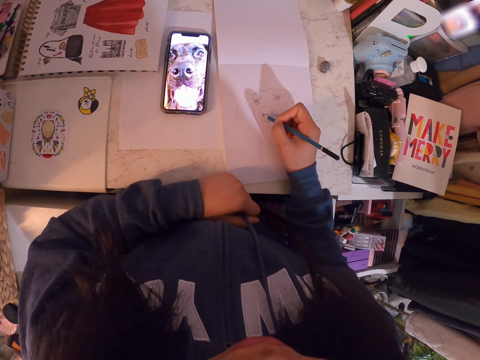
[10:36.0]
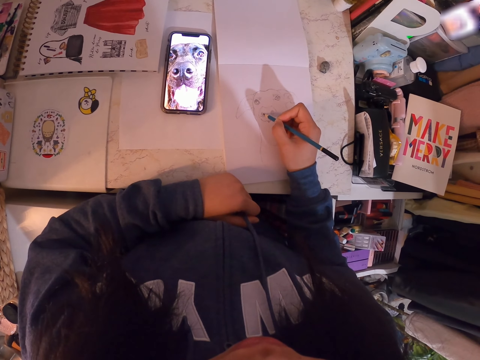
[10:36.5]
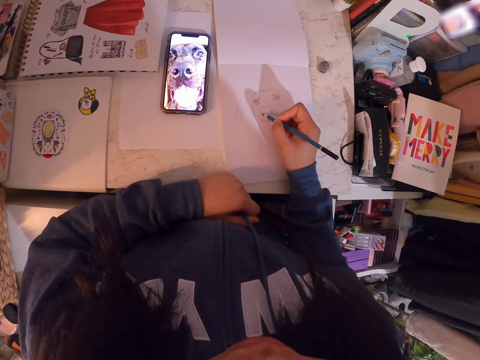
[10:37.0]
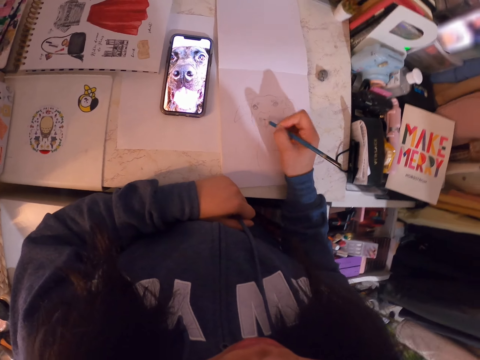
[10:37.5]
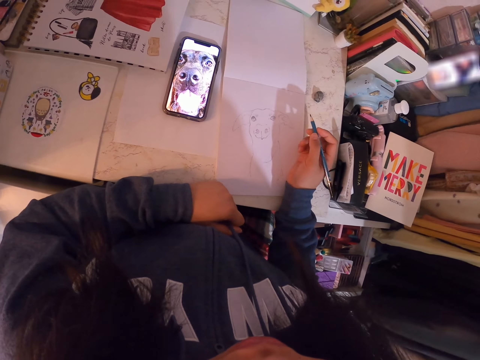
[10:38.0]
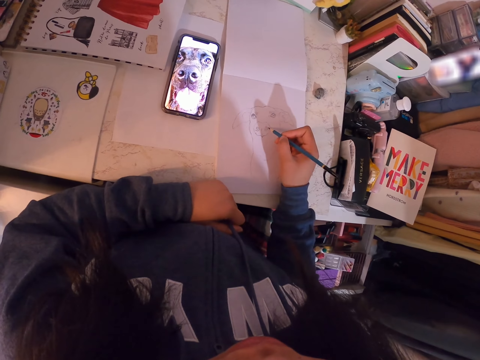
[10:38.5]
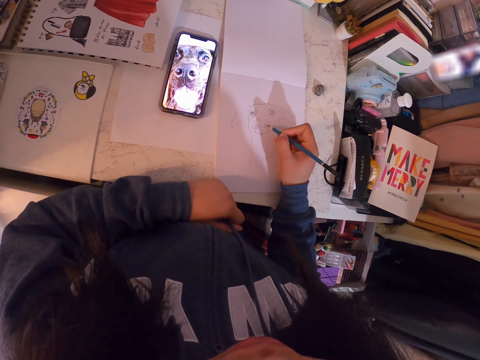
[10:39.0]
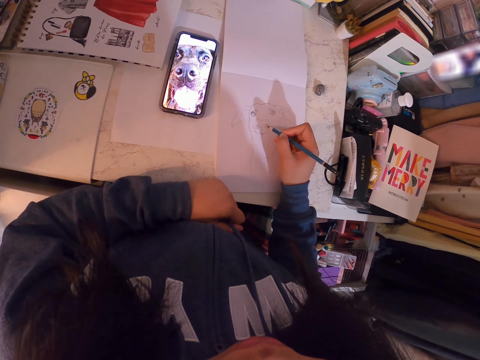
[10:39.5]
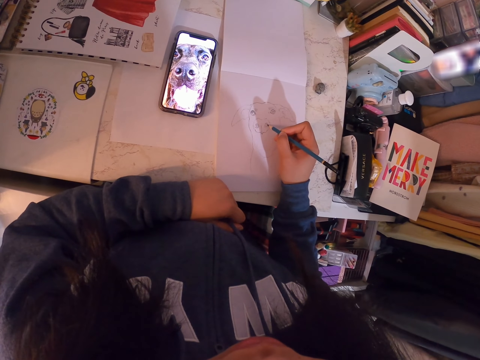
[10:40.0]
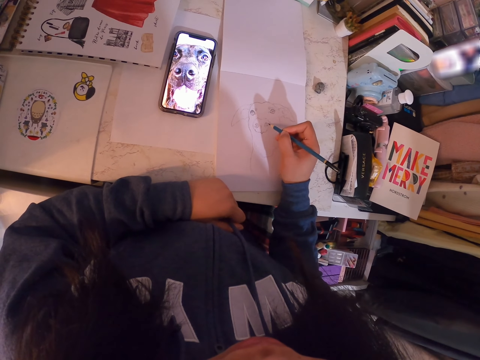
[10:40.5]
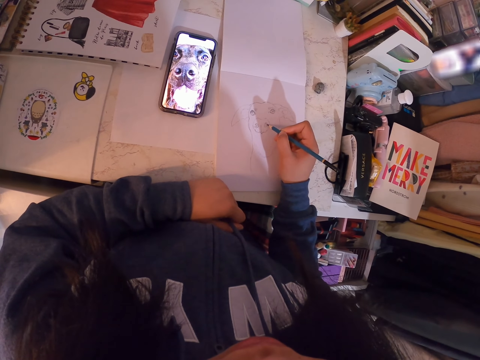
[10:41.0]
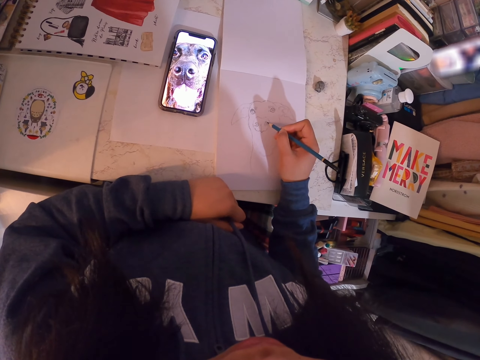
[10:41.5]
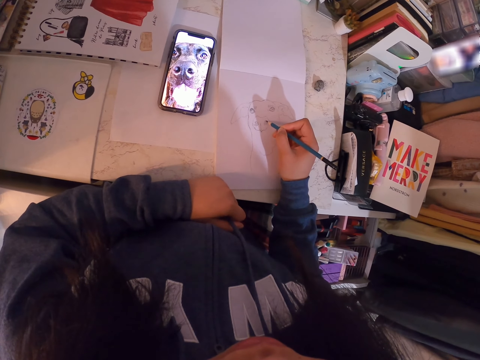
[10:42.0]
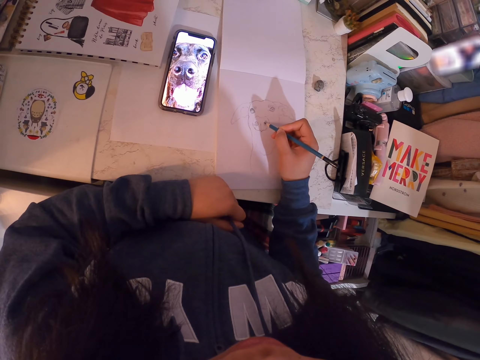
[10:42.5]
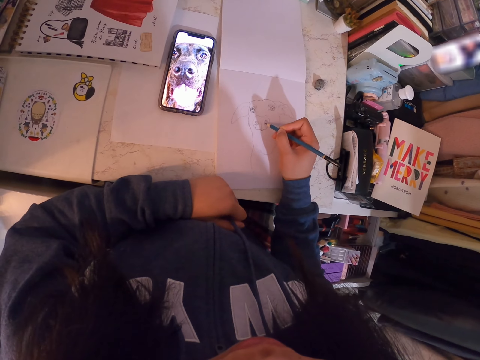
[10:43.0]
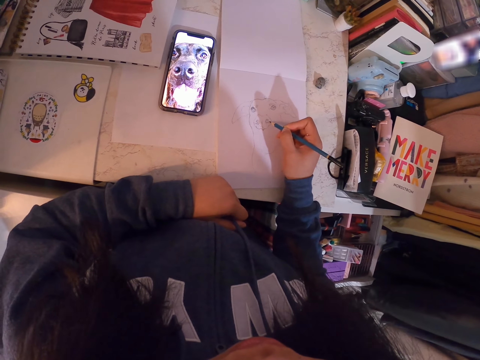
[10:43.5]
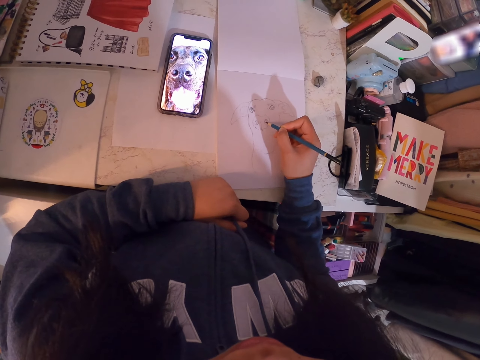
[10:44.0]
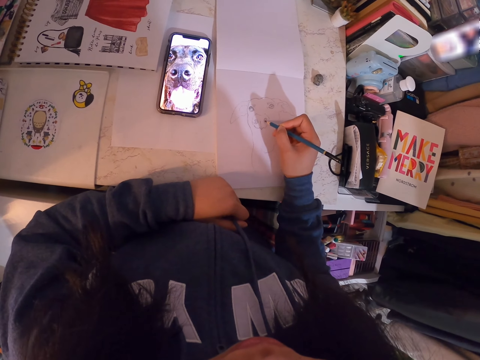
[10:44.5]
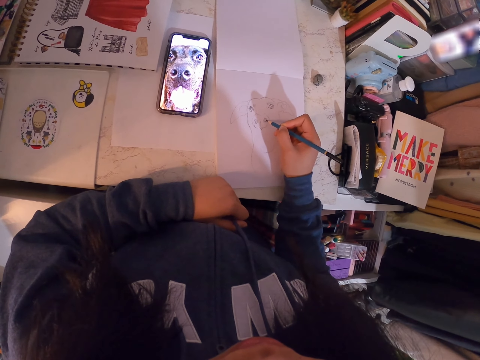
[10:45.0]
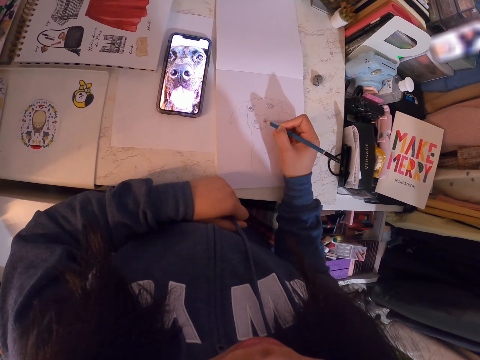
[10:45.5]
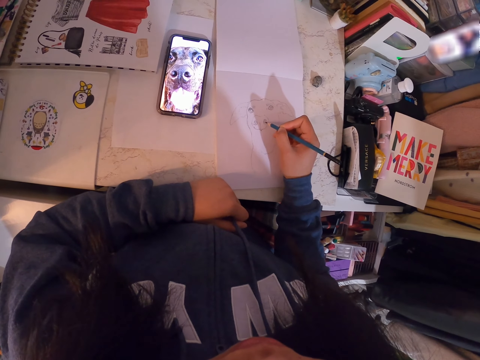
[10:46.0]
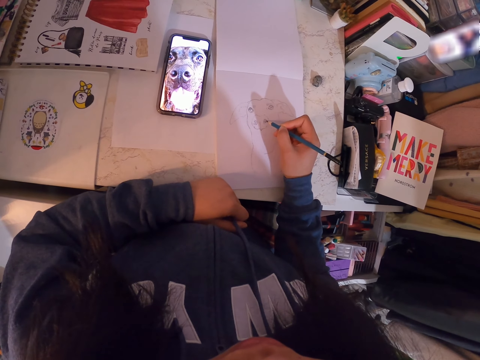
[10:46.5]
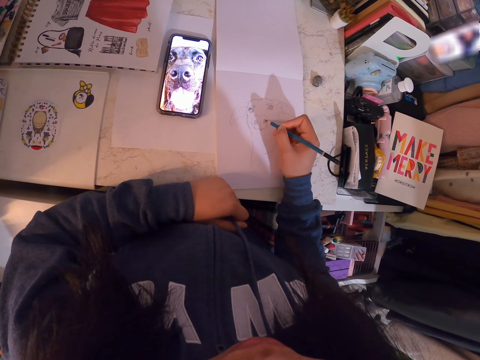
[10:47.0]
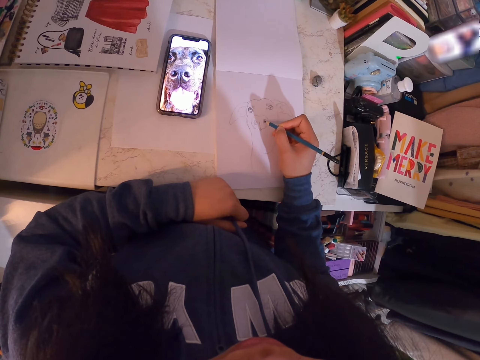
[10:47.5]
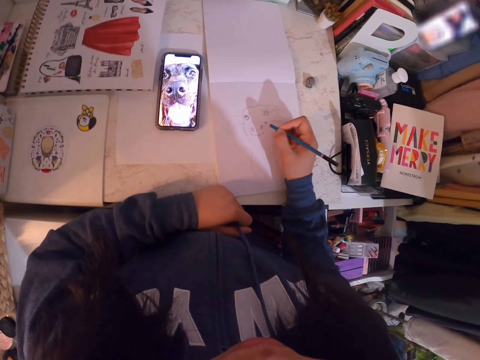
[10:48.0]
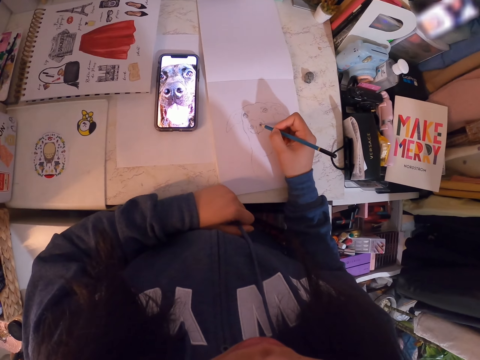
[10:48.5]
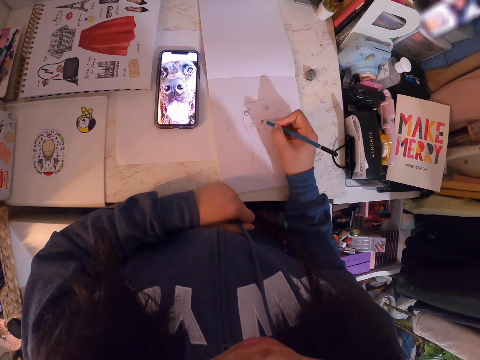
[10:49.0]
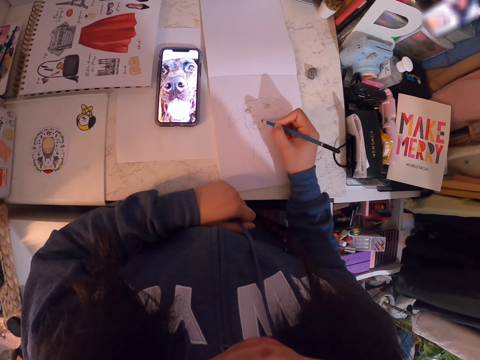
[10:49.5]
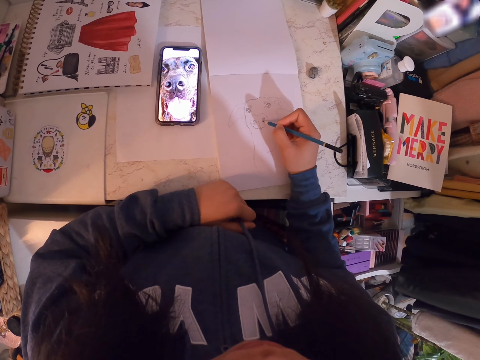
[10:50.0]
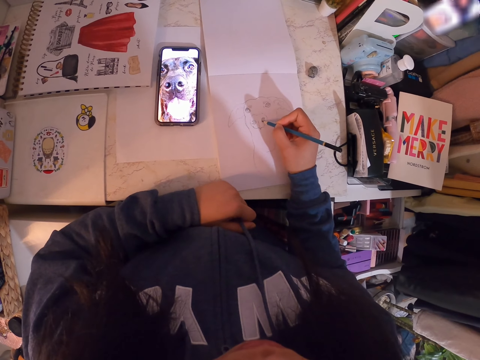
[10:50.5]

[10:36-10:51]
The camera wearer moves her hand. She holds the pencil. She draws in the art book with the art pencil.

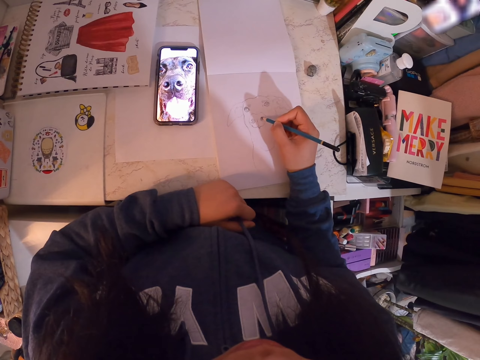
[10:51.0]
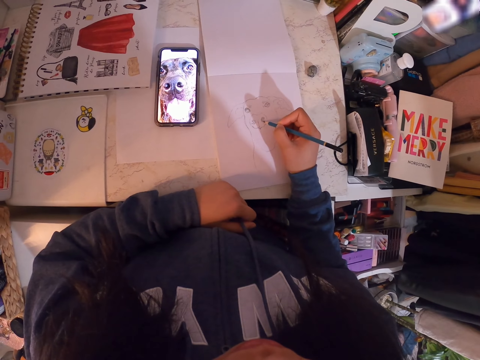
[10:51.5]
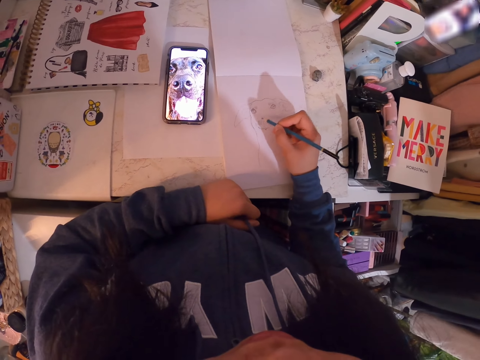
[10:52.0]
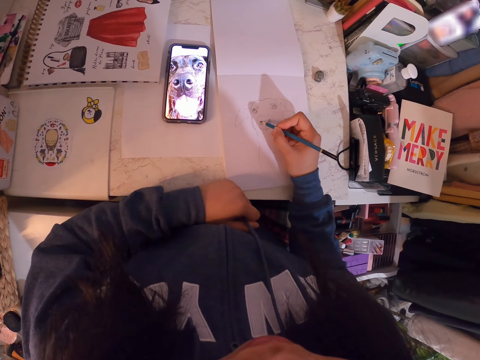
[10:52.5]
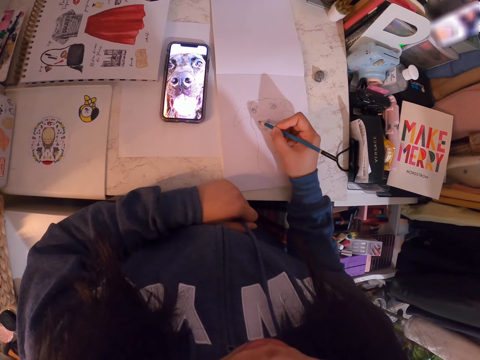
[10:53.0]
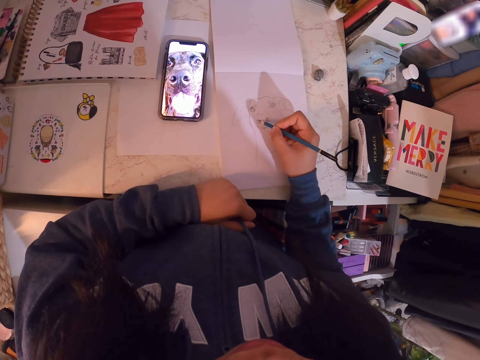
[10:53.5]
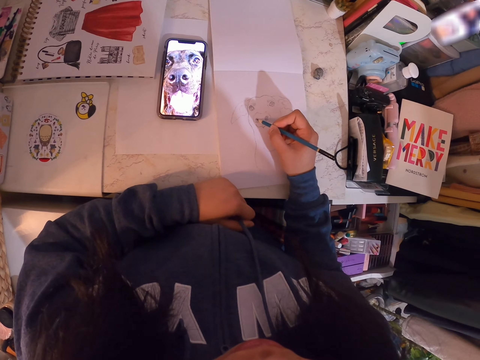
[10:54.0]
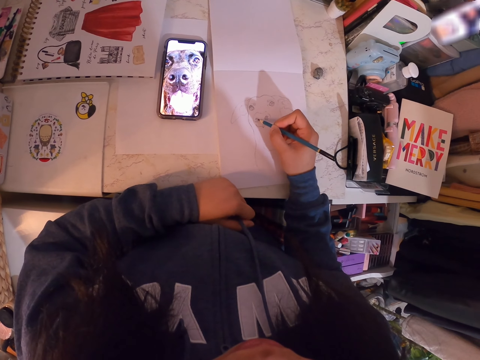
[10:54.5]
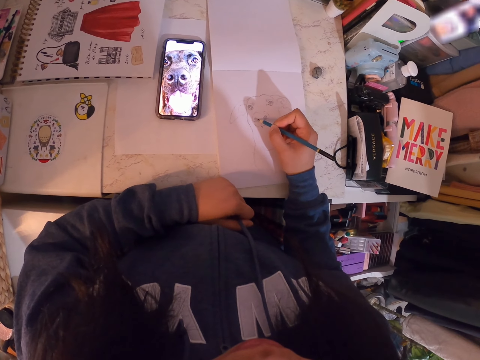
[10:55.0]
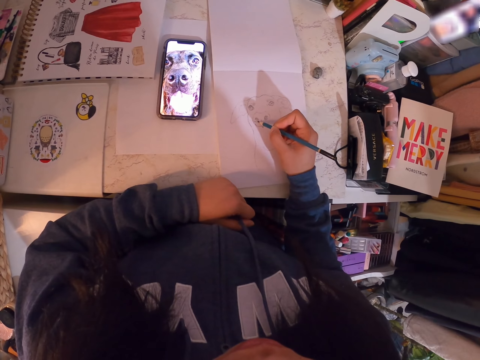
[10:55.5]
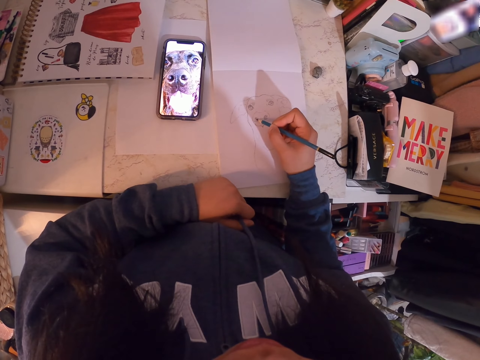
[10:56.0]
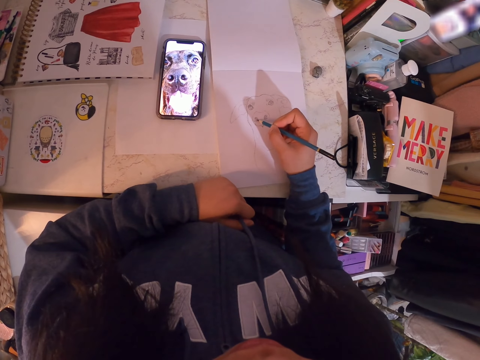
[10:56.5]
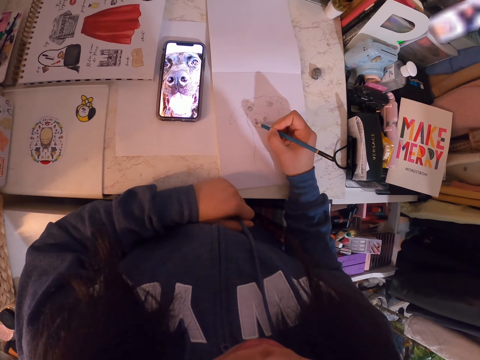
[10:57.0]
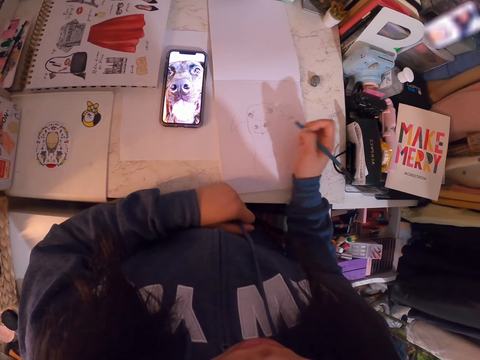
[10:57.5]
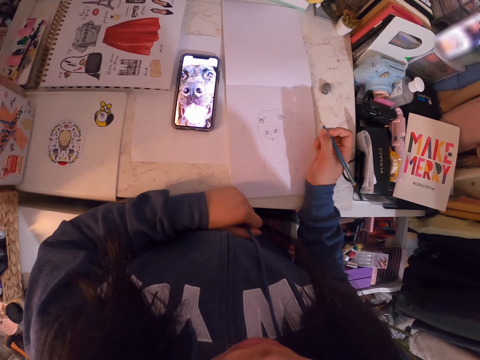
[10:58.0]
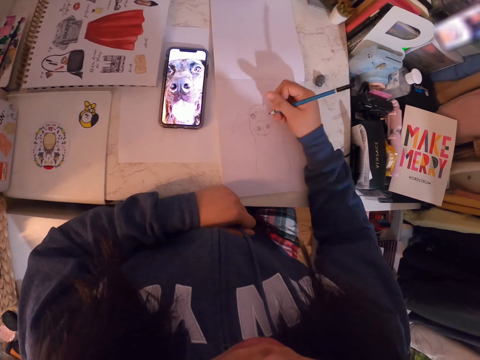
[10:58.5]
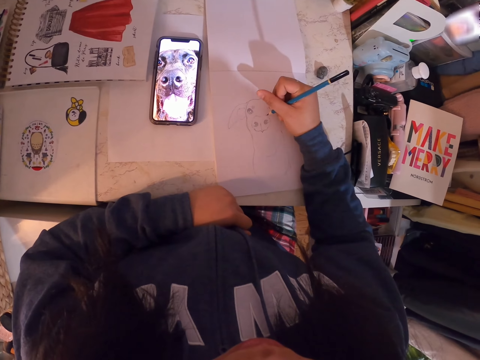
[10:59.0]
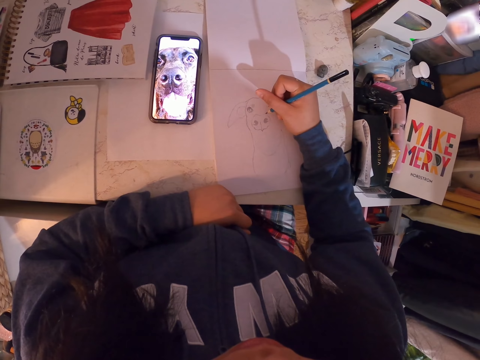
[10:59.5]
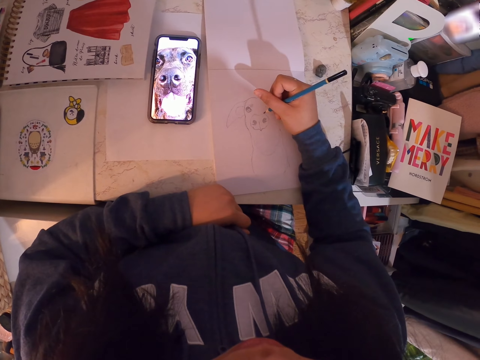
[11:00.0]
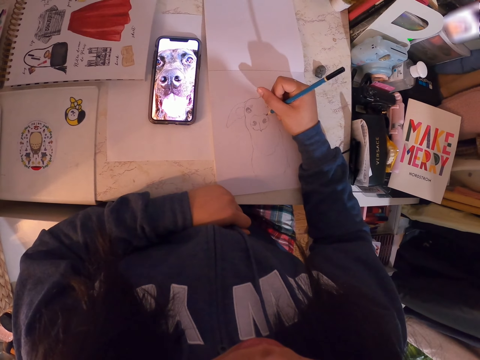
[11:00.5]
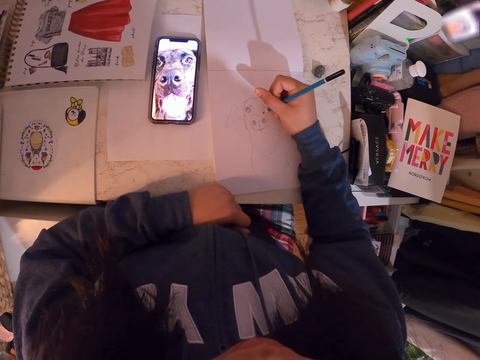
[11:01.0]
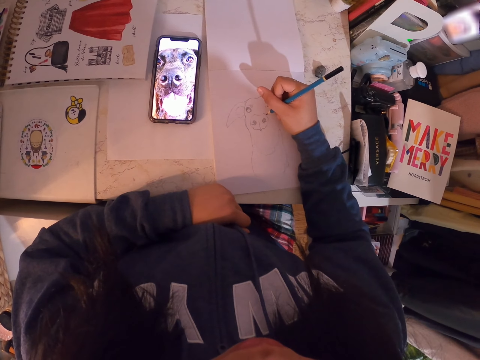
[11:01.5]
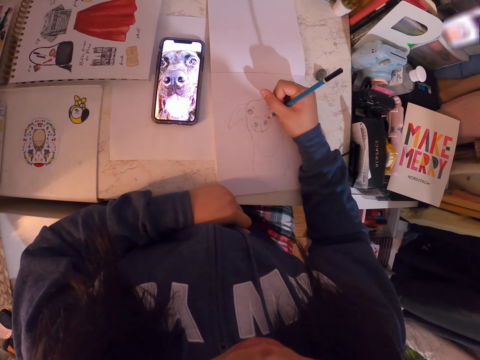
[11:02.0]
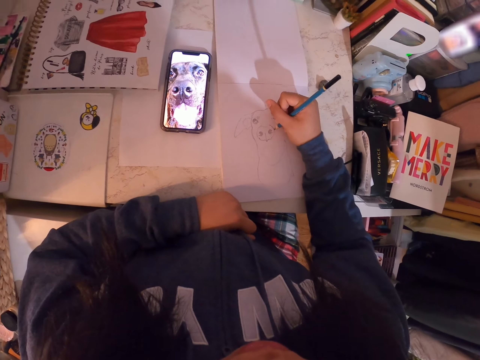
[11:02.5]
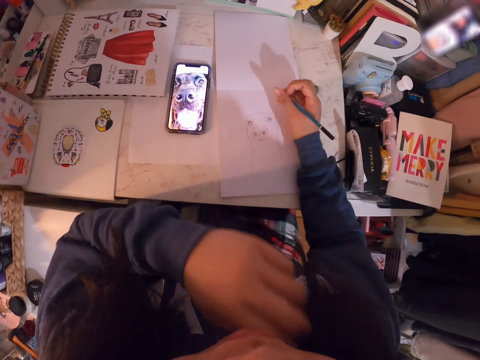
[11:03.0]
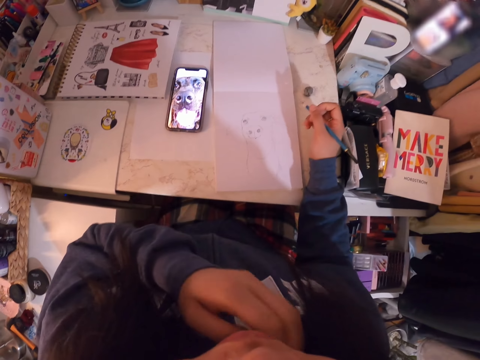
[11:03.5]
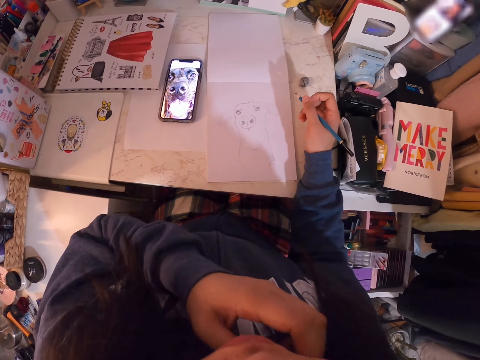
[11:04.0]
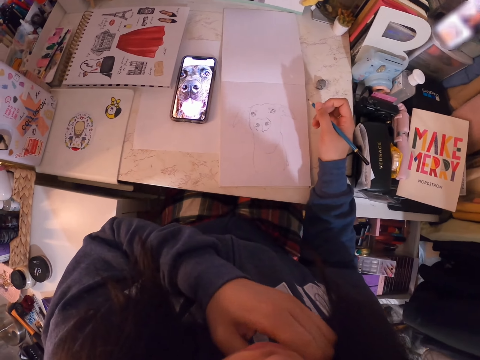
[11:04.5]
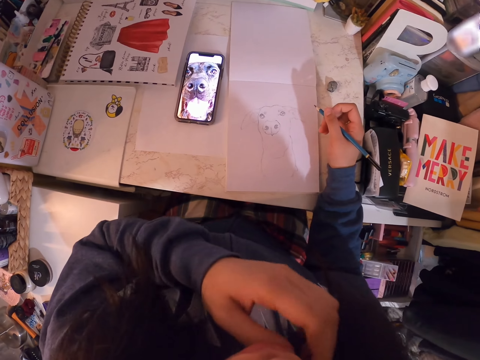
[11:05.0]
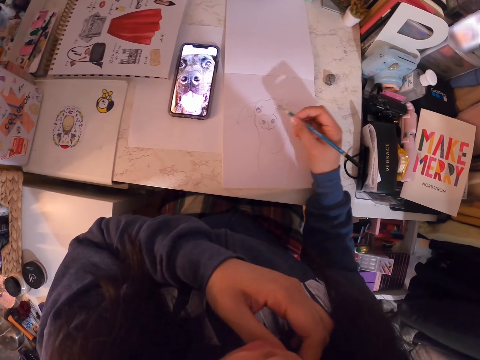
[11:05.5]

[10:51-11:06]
The camera wearer moves her hand. She holds the pencil. She draws in the art book with the art pencil. She scratches part of her body. She lifts the hand.
